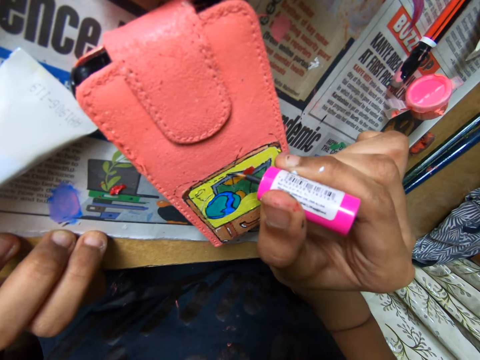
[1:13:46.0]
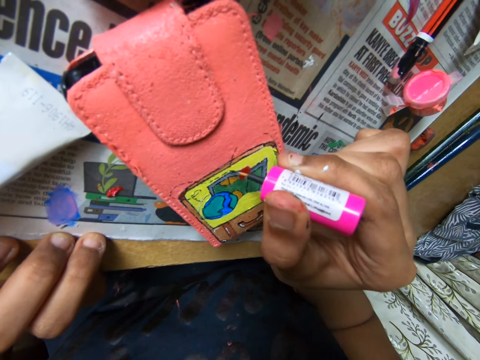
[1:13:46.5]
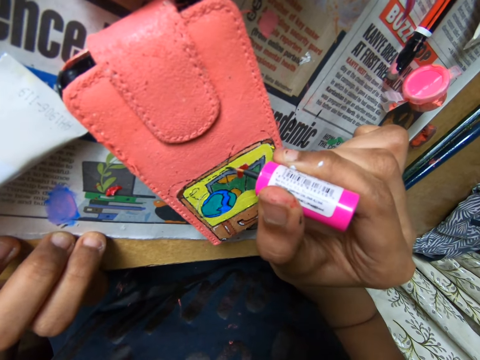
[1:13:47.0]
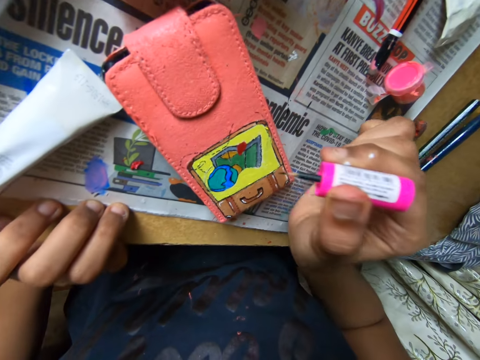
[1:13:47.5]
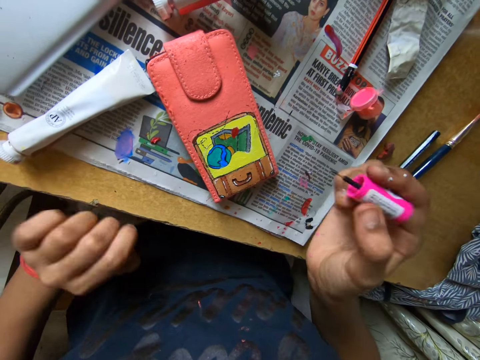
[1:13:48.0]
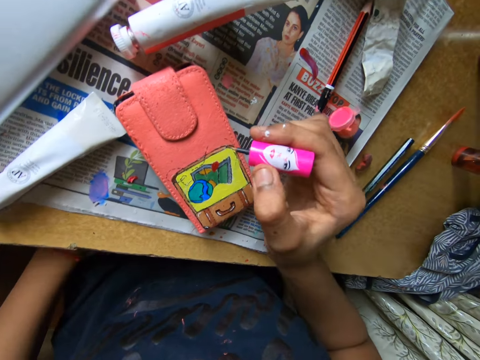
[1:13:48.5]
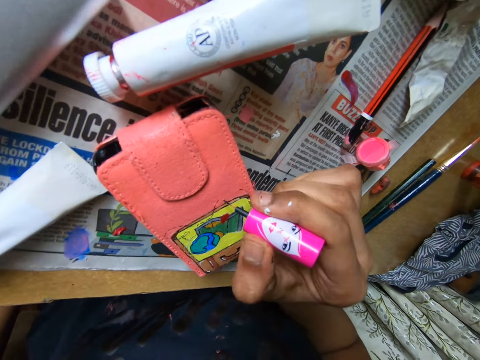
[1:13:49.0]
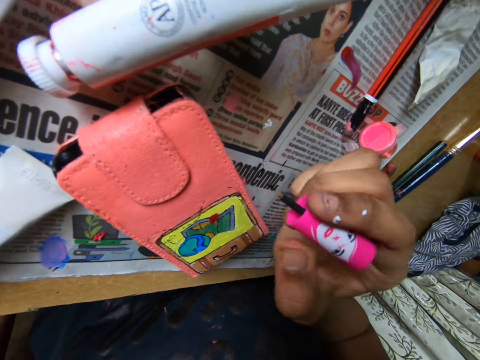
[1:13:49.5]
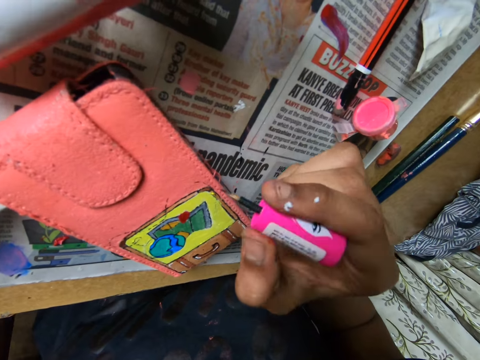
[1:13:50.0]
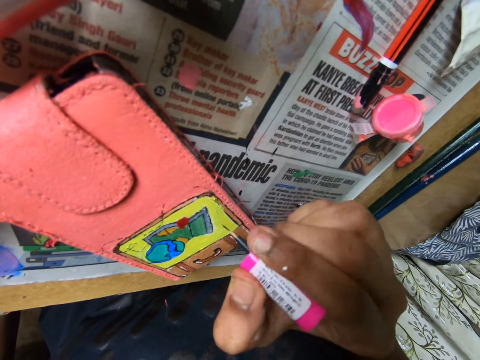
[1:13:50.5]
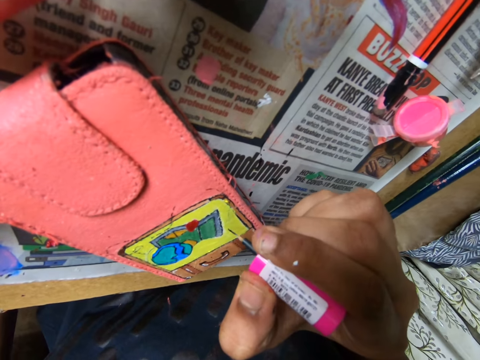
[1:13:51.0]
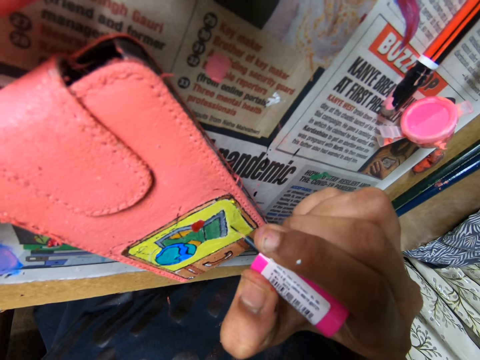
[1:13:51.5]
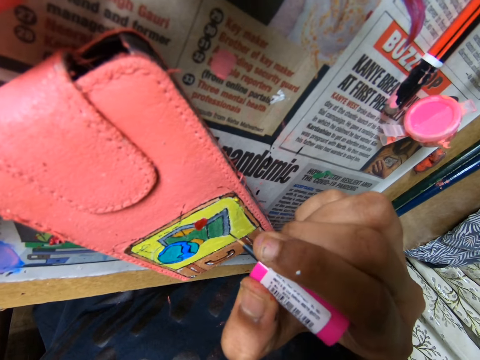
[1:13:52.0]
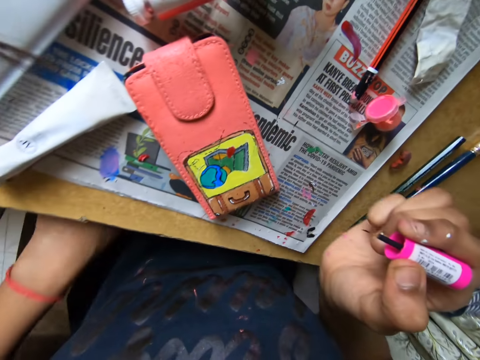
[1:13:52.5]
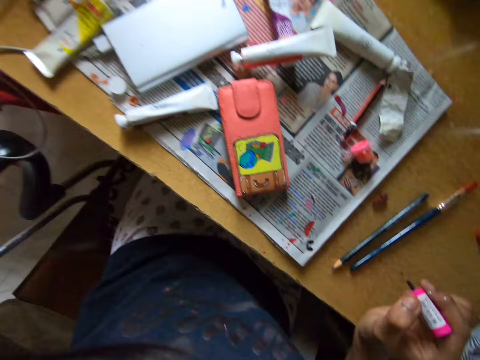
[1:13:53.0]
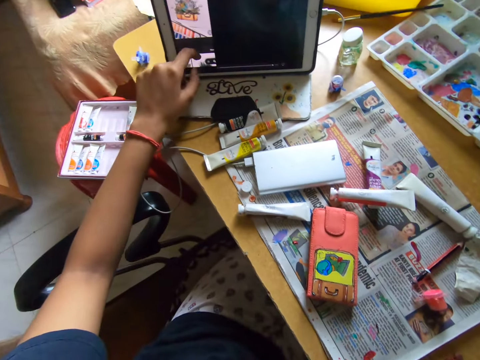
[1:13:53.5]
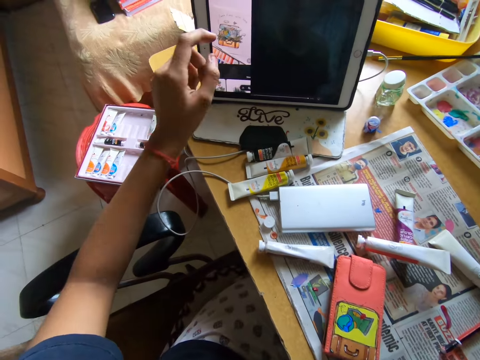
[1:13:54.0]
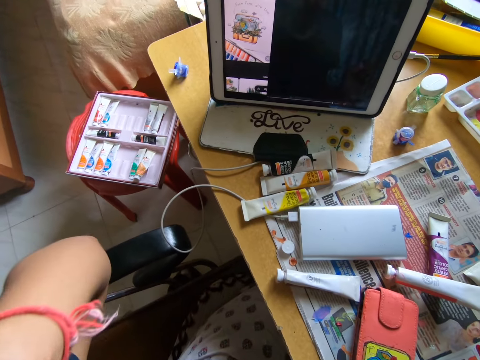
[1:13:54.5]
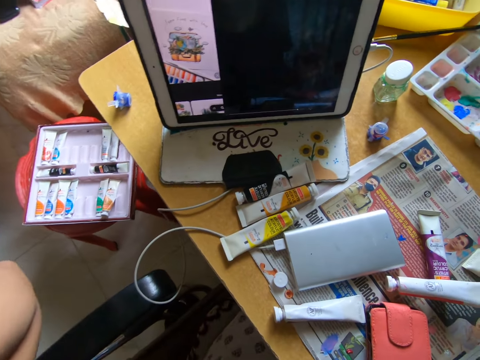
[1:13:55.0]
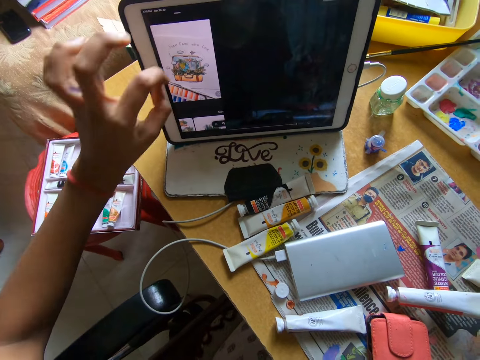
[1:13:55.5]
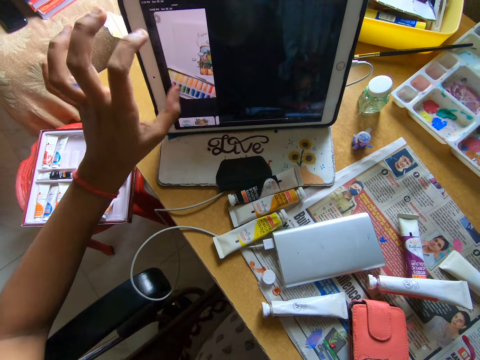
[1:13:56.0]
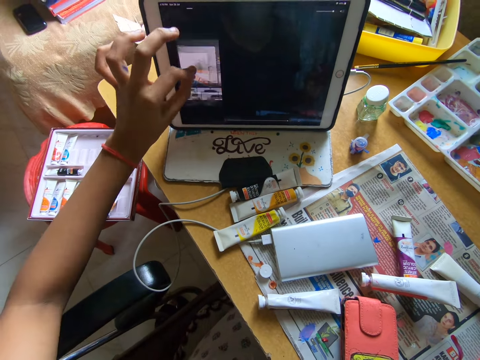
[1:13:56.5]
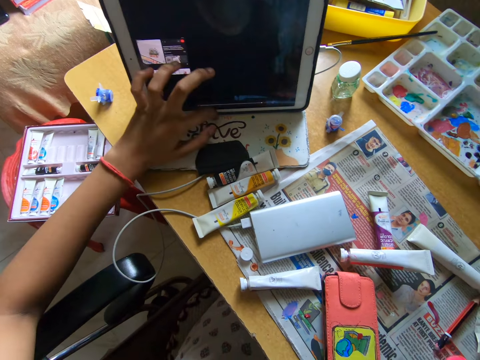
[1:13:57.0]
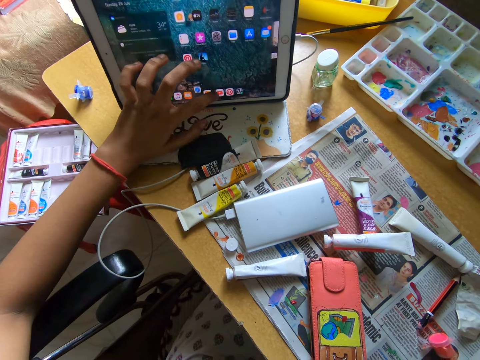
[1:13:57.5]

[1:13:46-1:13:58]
The camera wearer removes her left hand from the table. She paints a wallet with a paint marker. She operates the phone on the table with her left hand. She touches her face or neck with her left hand. She operates the phone on the table with her left hand.

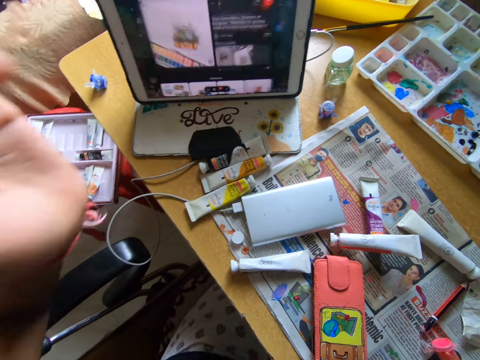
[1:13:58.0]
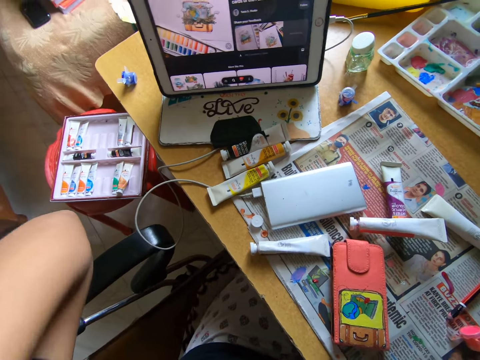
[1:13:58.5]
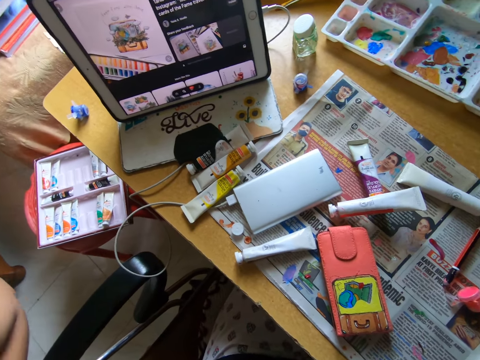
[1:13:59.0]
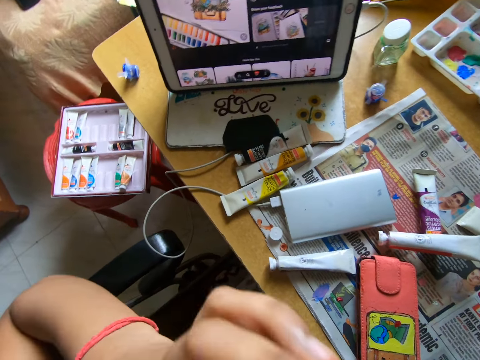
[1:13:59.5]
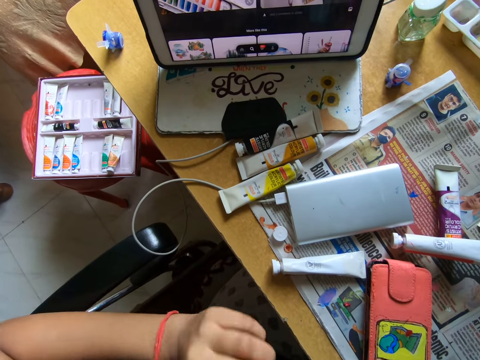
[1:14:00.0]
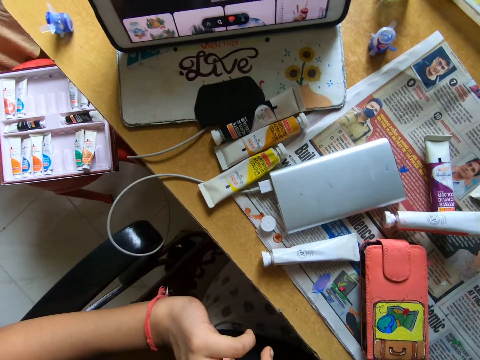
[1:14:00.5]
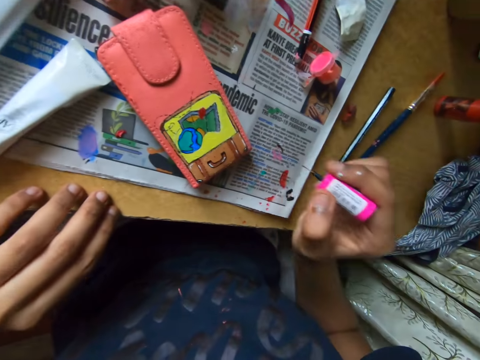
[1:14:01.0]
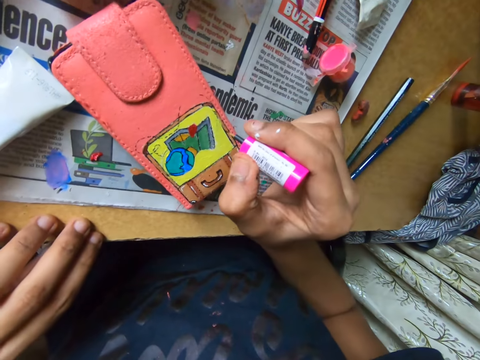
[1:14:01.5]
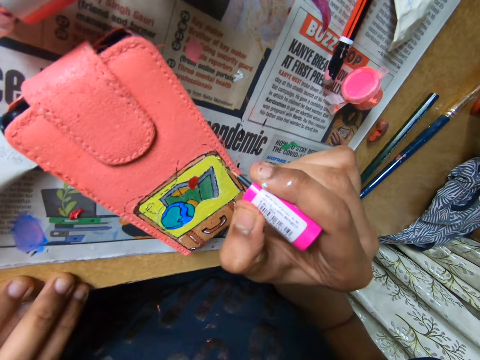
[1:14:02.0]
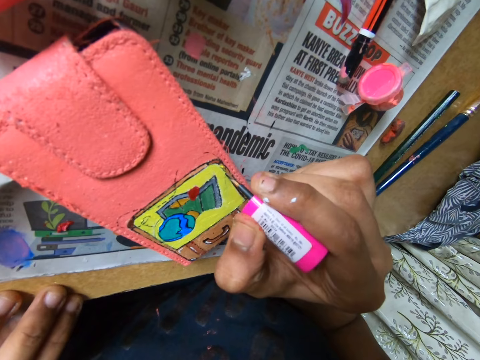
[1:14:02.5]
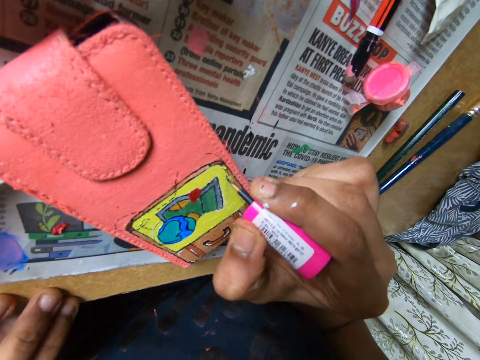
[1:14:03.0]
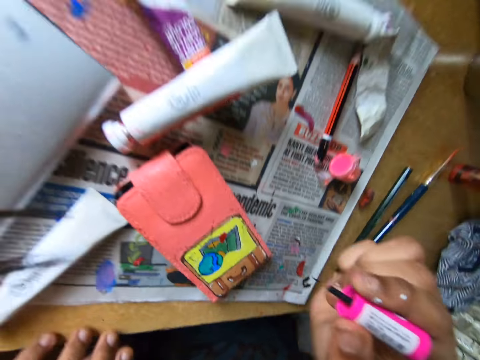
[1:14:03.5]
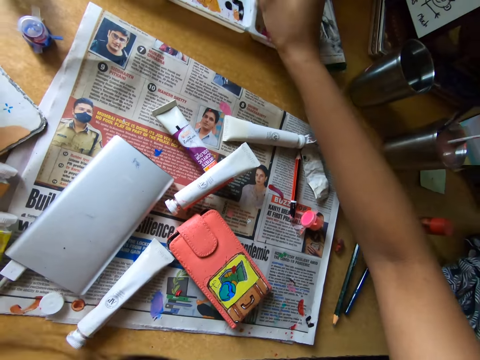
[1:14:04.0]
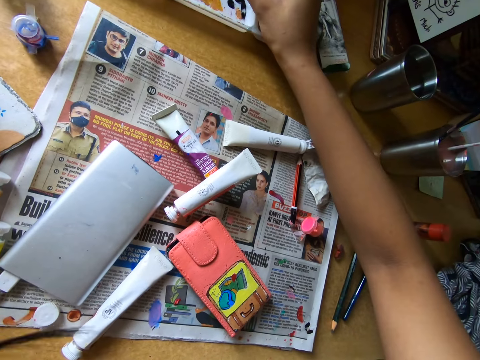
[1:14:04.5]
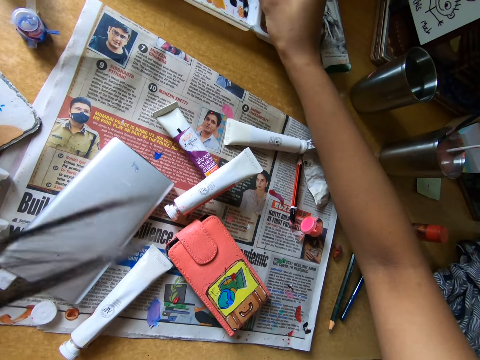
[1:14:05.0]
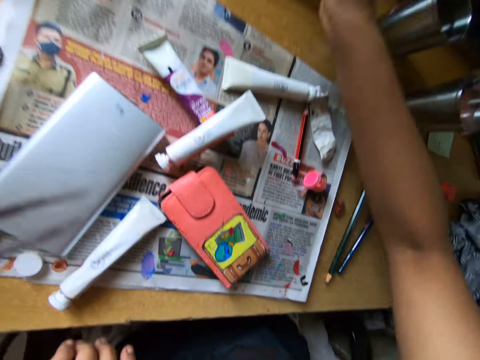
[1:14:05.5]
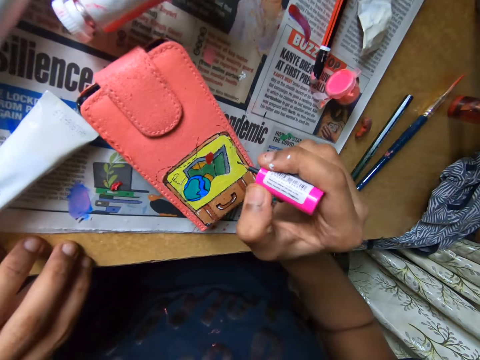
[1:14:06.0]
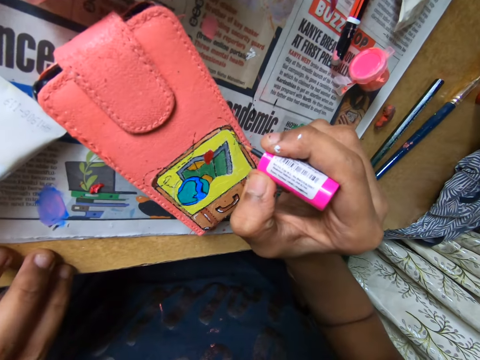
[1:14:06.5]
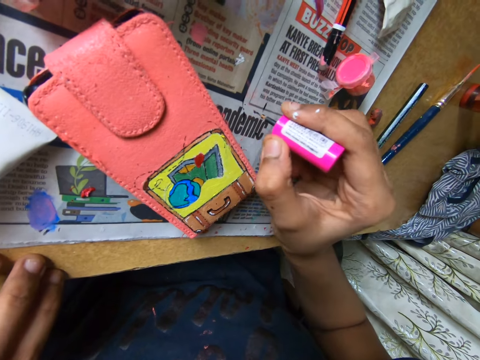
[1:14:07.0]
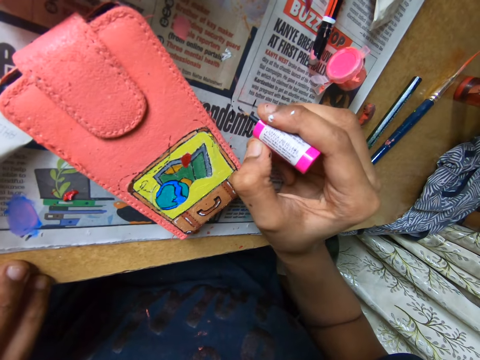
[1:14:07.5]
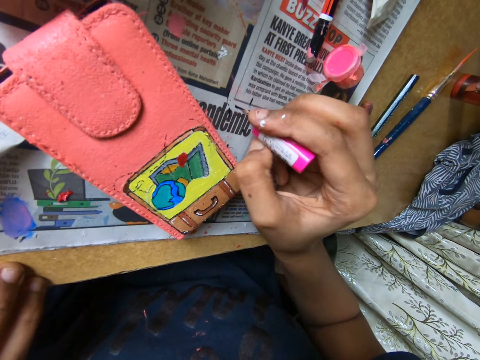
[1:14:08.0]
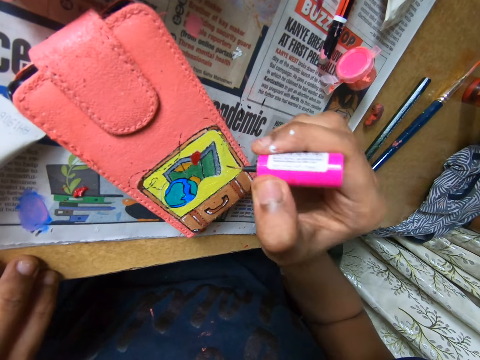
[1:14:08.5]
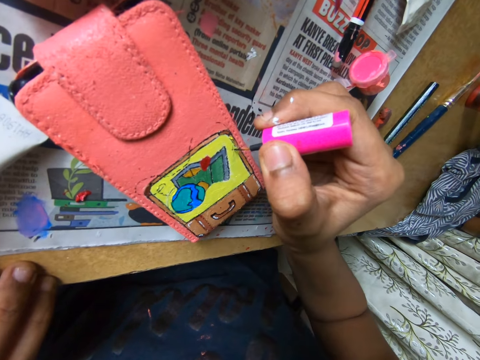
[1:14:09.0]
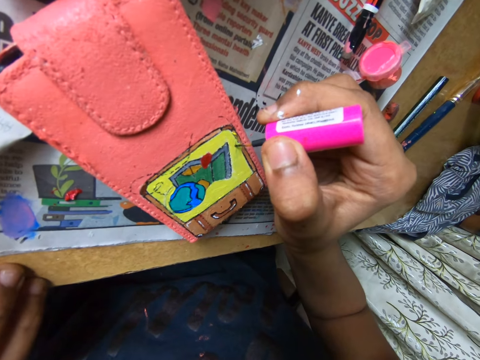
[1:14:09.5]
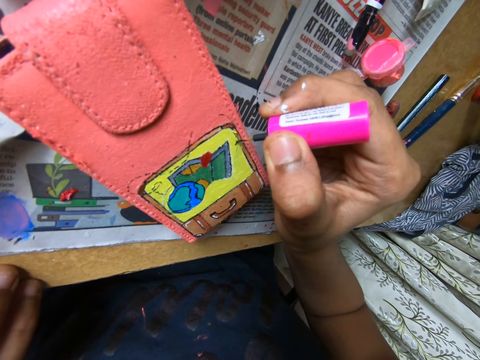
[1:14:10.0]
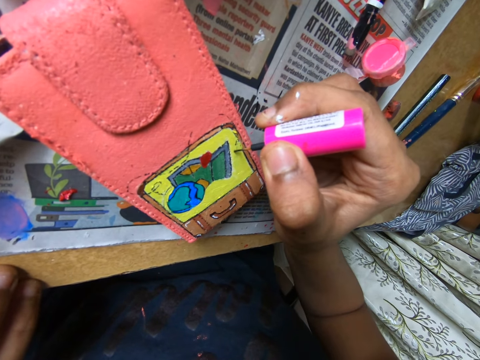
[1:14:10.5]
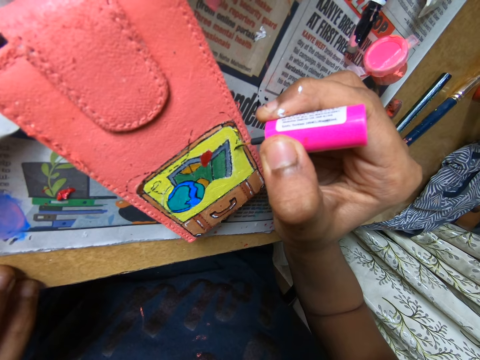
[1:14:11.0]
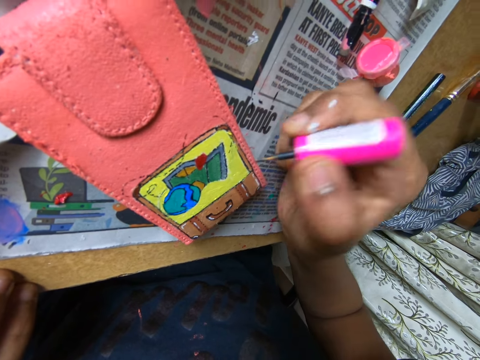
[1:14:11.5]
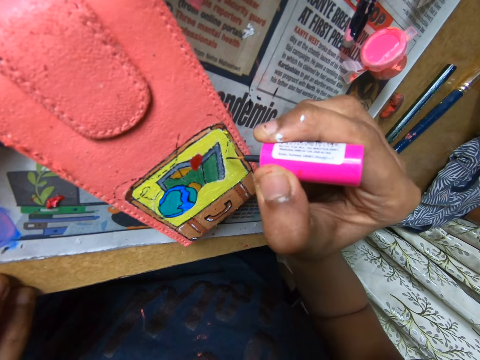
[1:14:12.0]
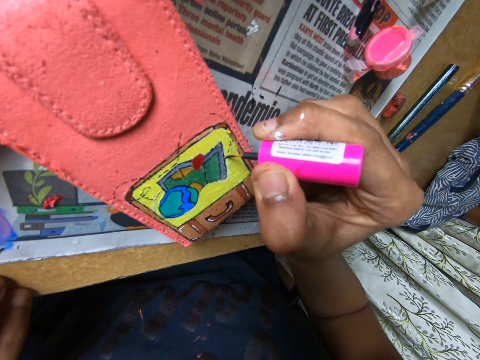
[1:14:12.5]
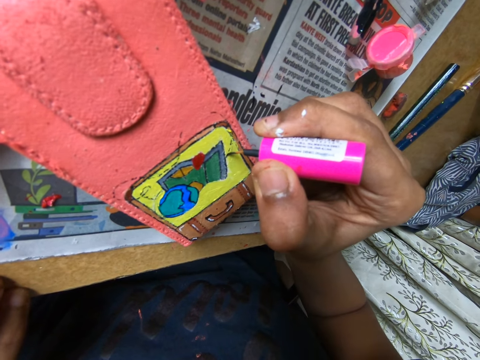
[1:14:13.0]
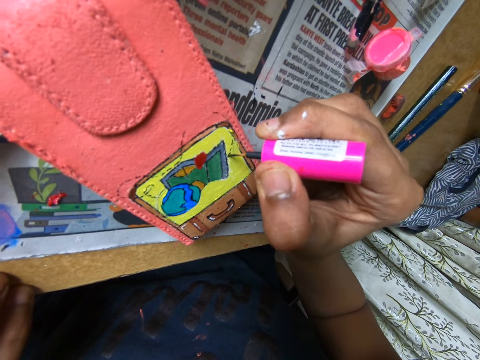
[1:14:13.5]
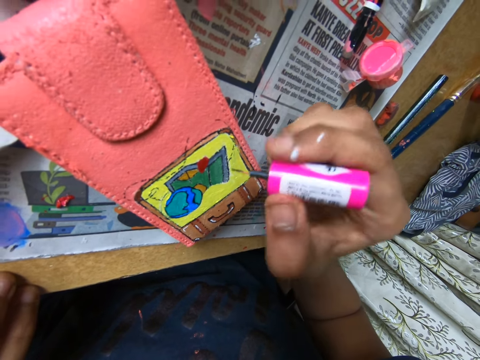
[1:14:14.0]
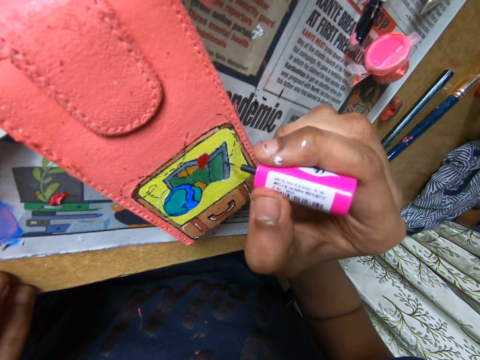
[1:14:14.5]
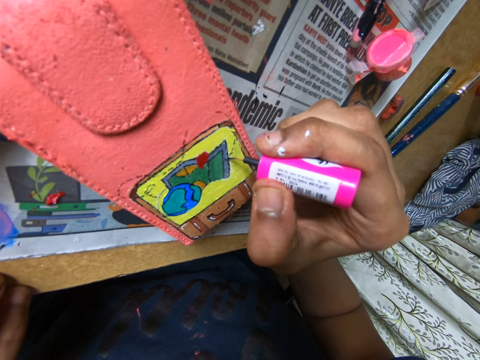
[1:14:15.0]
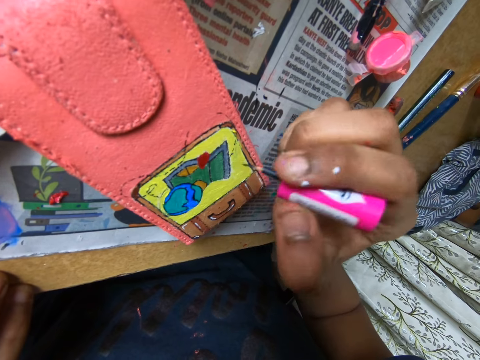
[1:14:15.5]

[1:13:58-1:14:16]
The camera wearer places her left hand on the table. She paints the phone pouch with the paintbrush or paint marker in her right hand. She gets paint from the paint palette on the table with the paintbrush in her right hand. She rubs the paint marker on a paint tray. She places her left hand on the table. She paints the phone pouch with the paintbrush in her right hand. She wipes the paint marker with a newspaper. She straightens the tip of the paintbrush in her right hand on the paper on the table. She paints the phone pouch with the paintbrush in her right hand.
